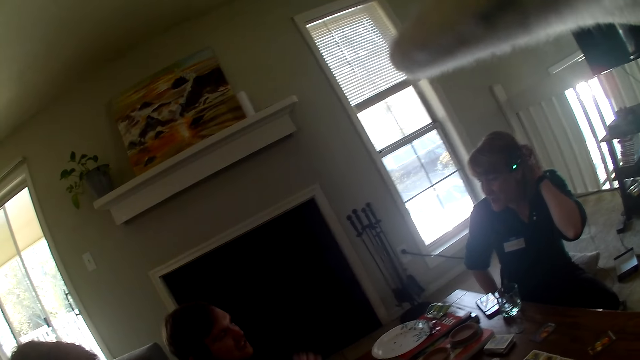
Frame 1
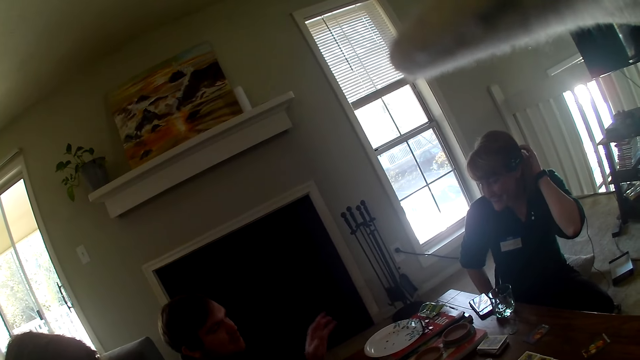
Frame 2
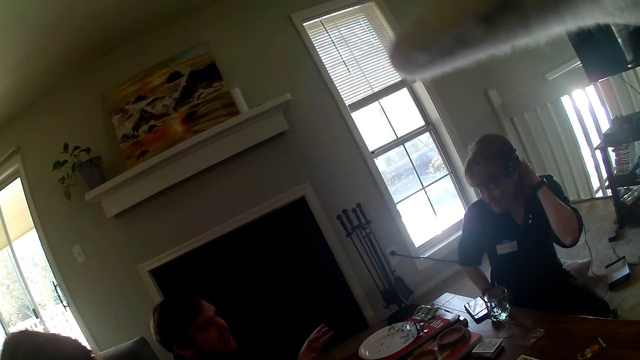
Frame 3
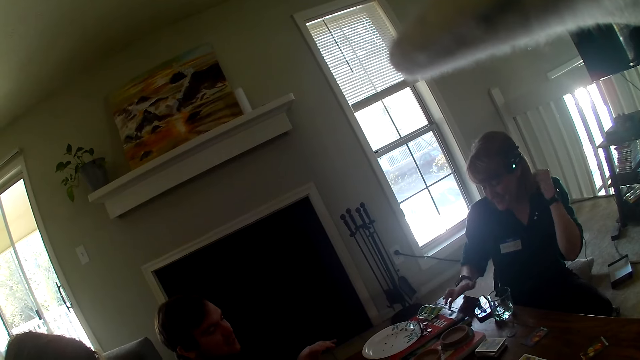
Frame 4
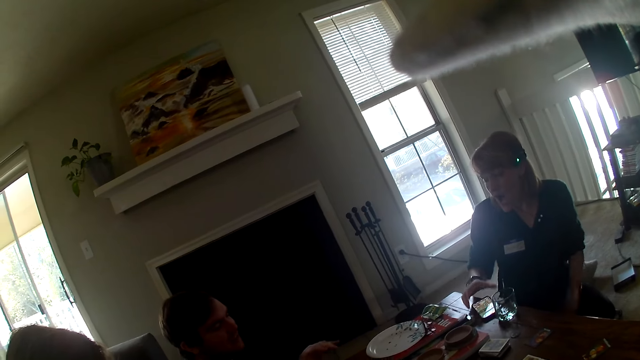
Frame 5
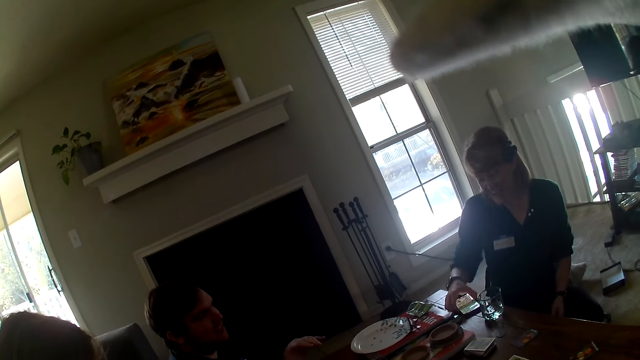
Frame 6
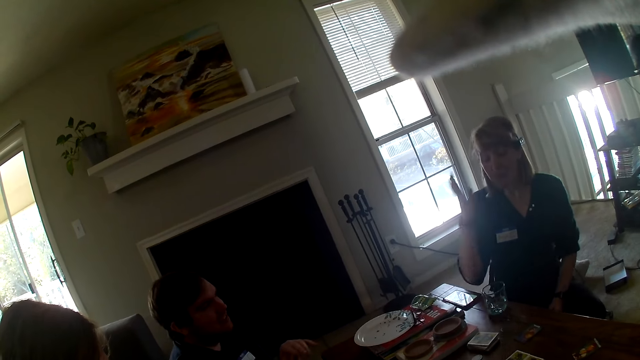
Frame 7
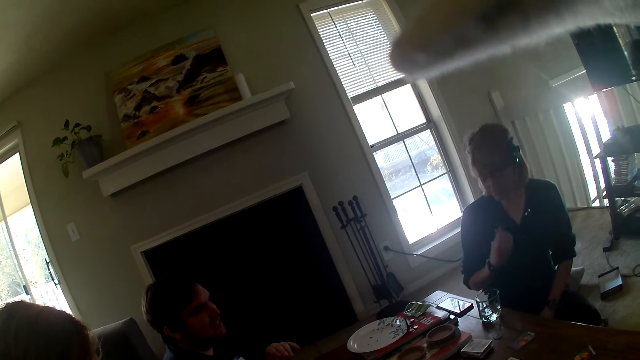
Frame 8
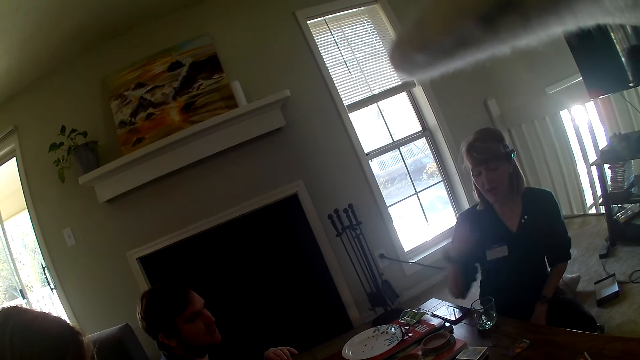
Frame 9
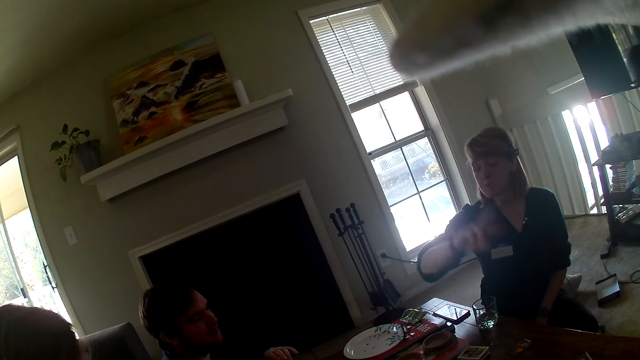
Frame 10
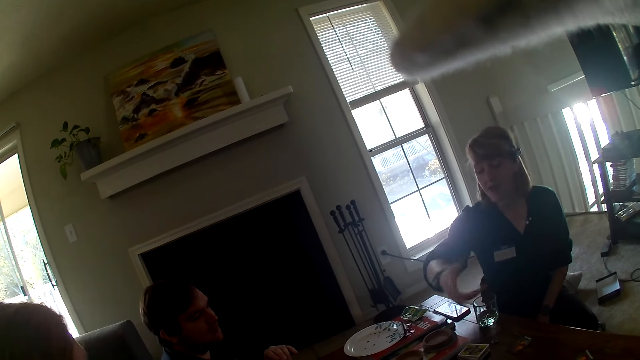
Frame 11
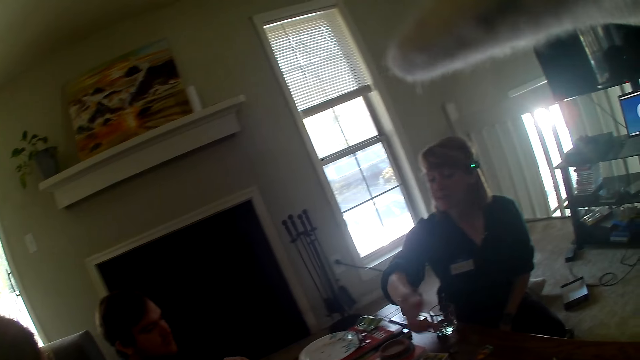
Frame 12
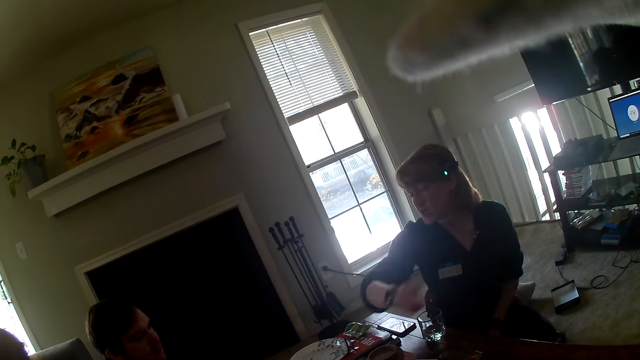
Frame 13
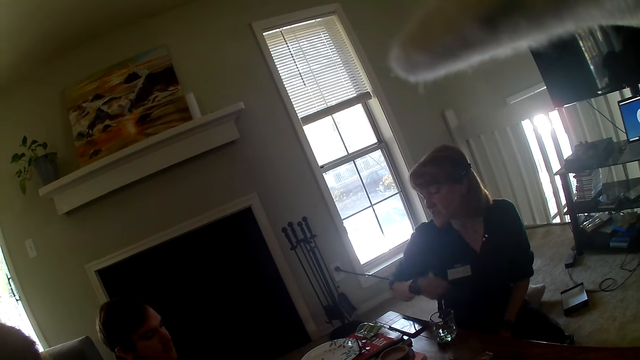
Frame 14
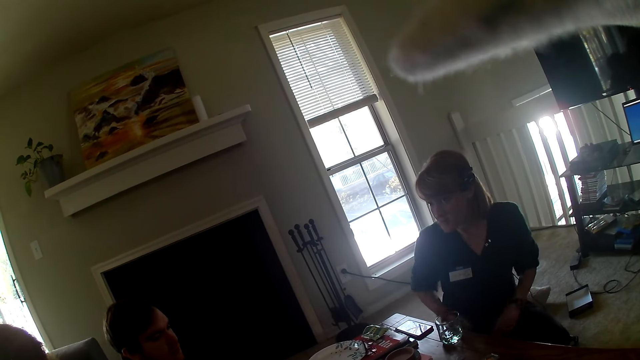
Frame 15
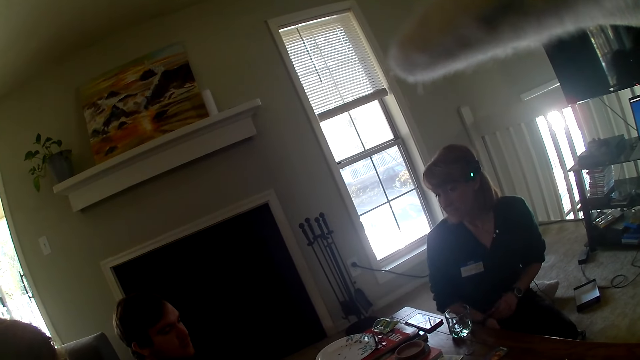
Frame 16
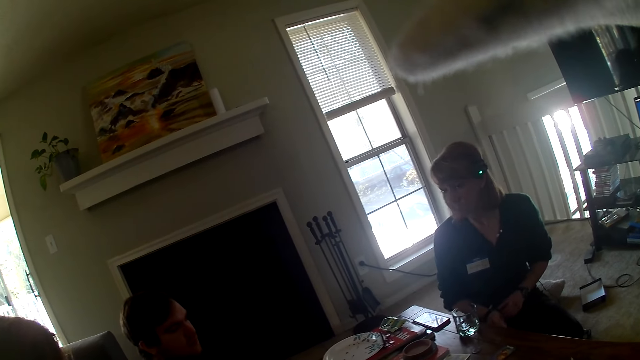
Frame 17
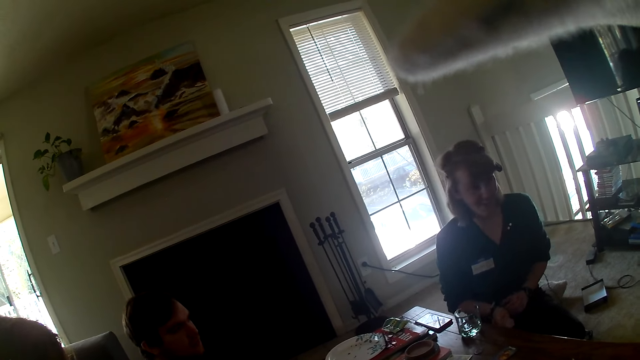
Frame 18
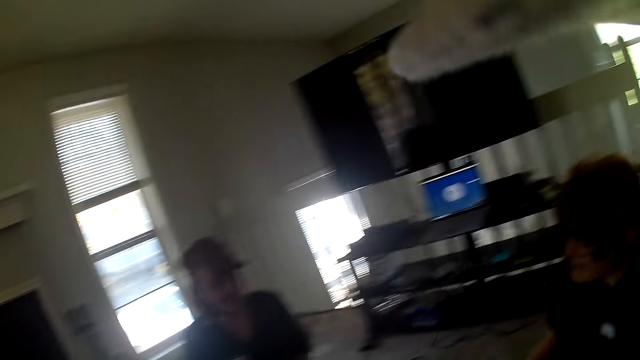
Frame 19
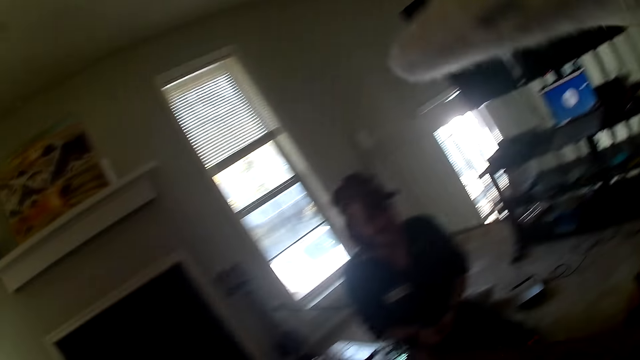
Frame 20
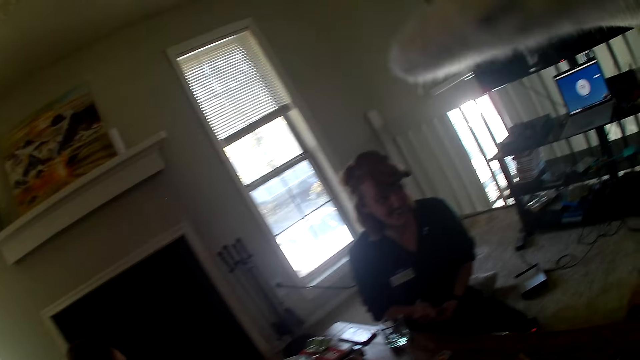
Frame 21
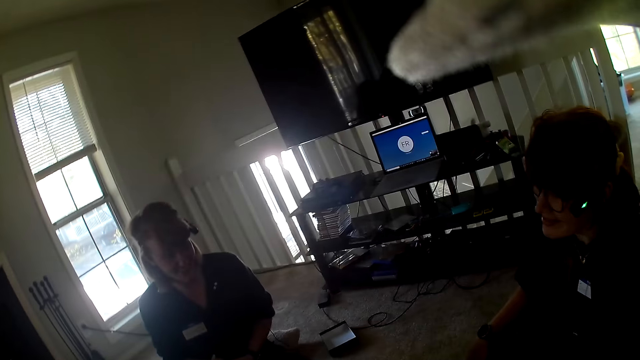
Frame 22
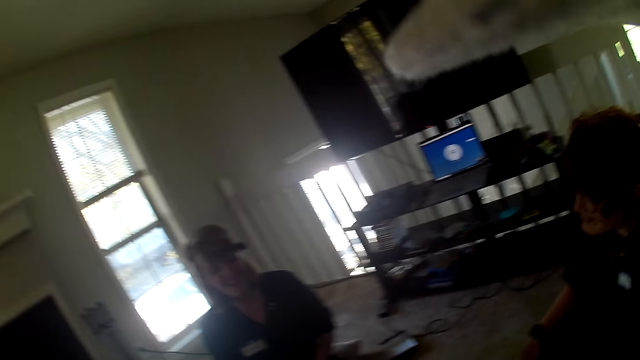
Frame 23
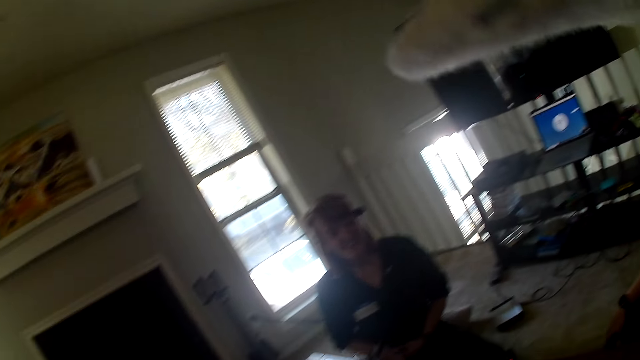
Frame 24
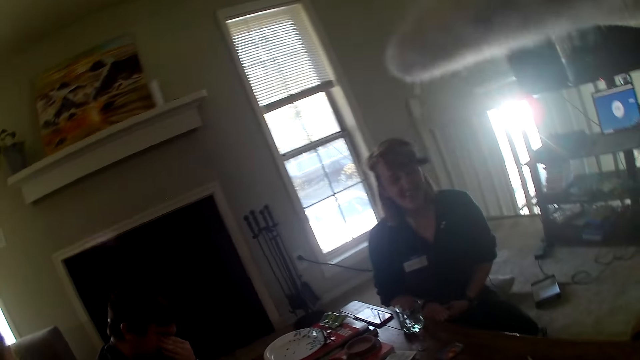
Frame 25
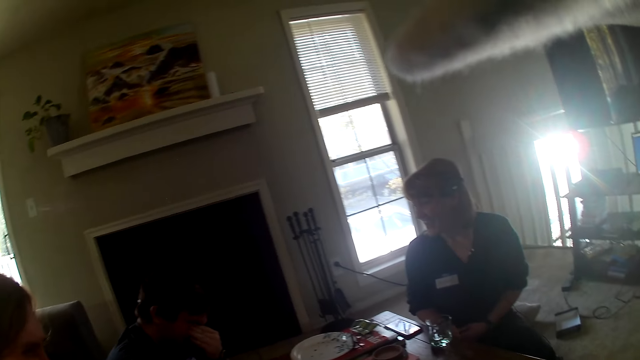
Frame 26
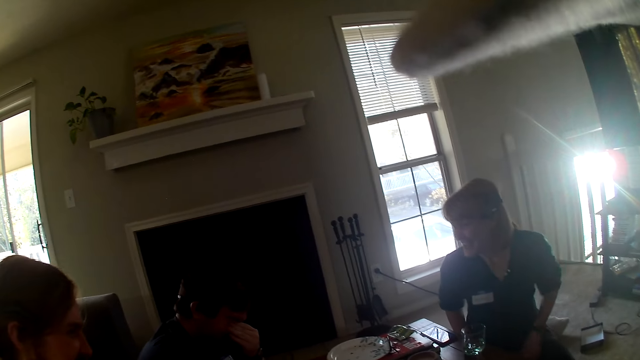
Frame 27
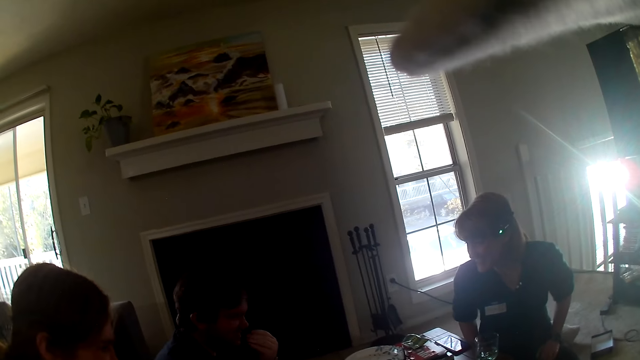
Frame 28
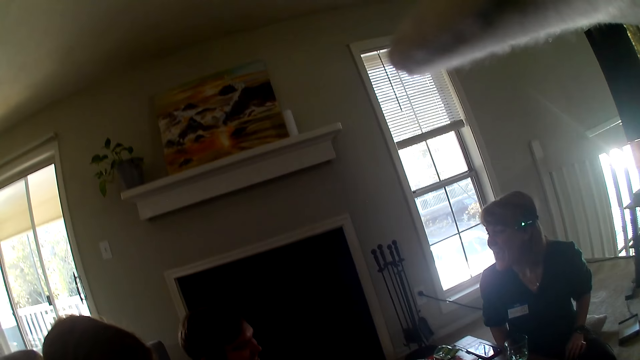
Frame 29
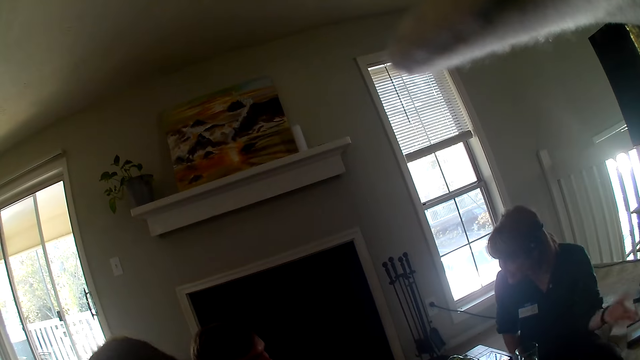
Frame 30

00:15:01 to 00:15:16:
A woman taps on the phone. The camera wearer looks around.

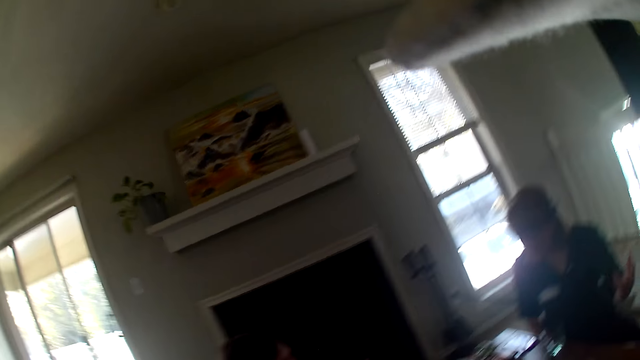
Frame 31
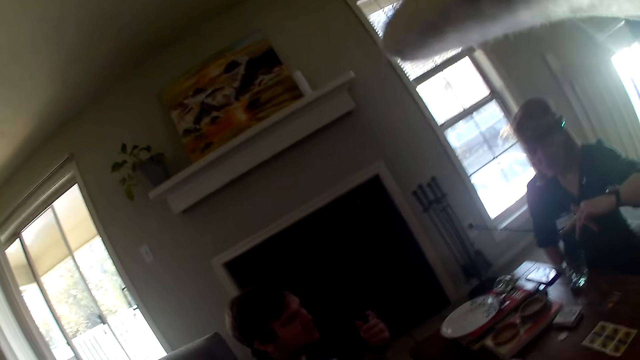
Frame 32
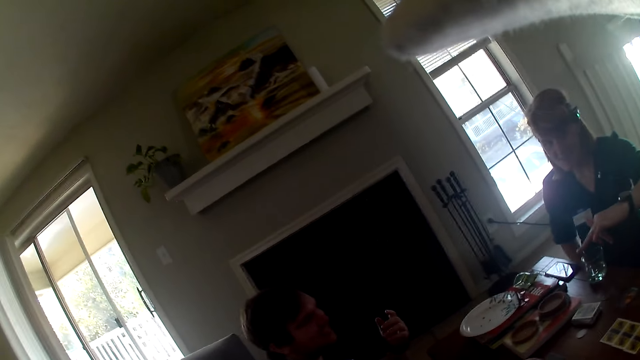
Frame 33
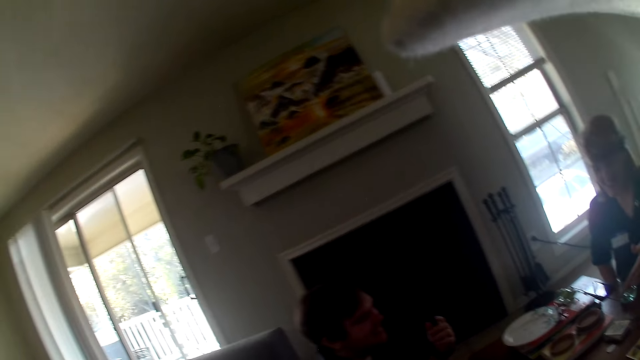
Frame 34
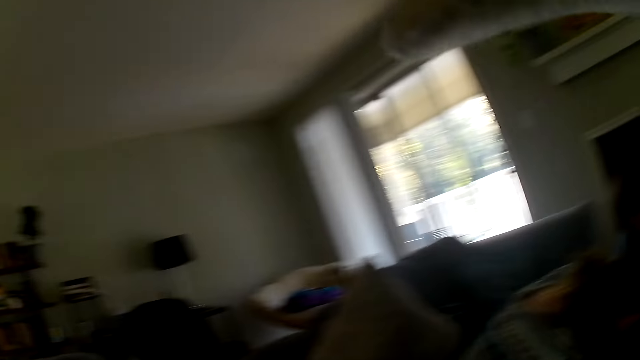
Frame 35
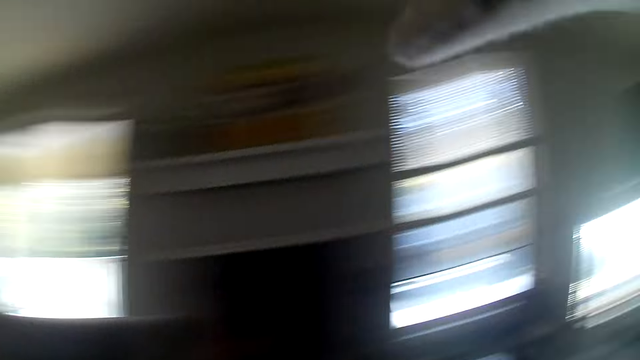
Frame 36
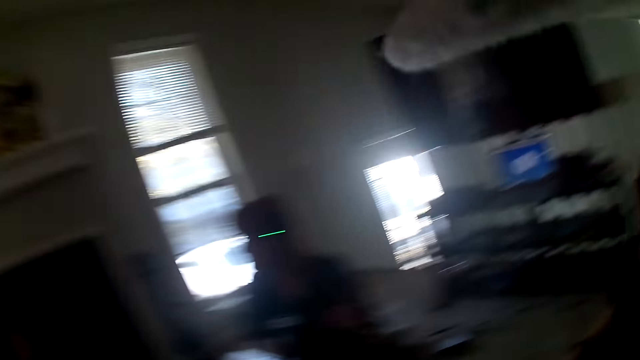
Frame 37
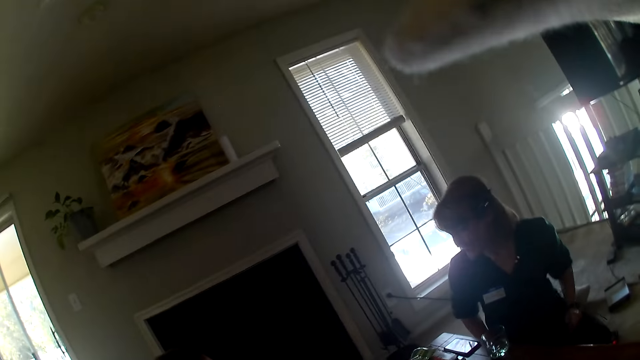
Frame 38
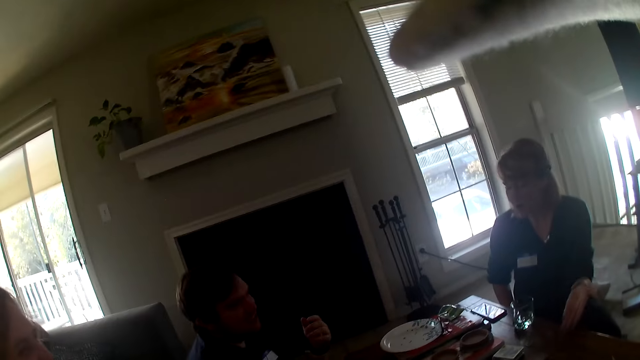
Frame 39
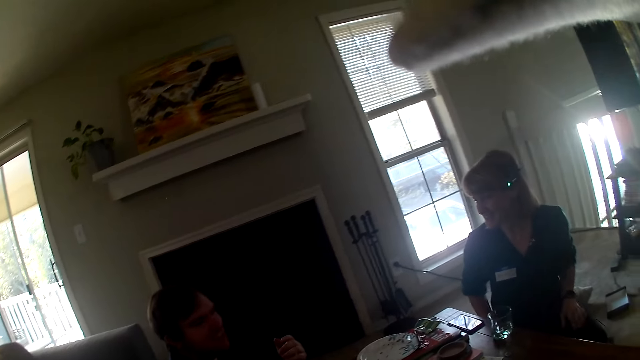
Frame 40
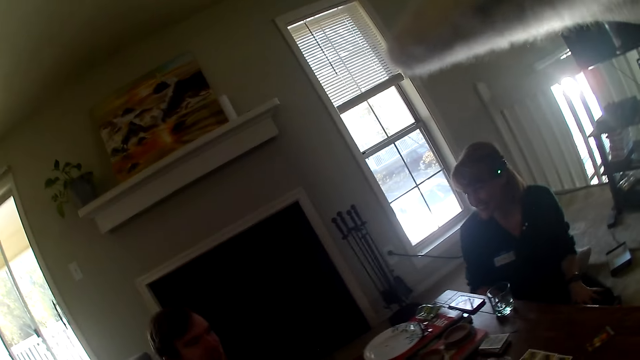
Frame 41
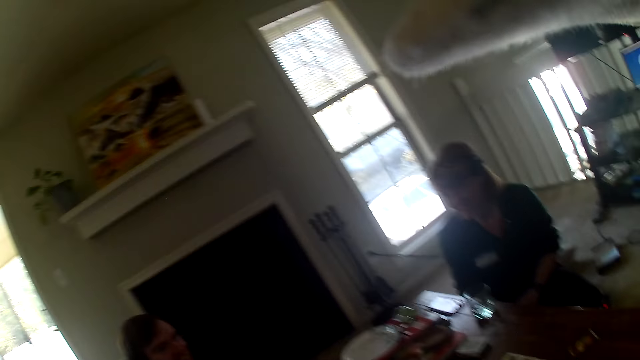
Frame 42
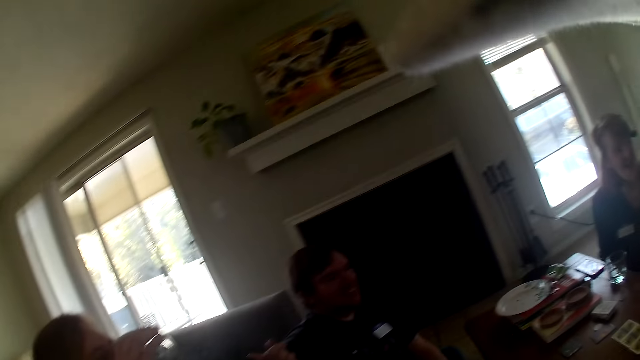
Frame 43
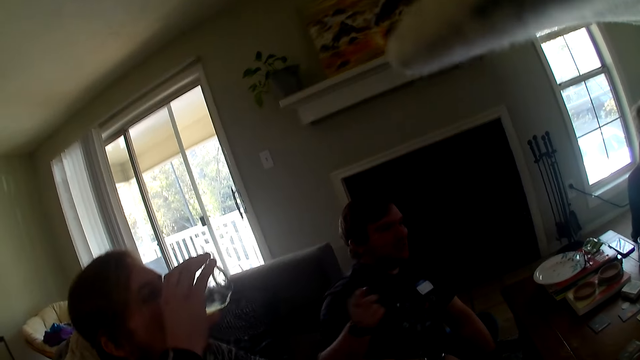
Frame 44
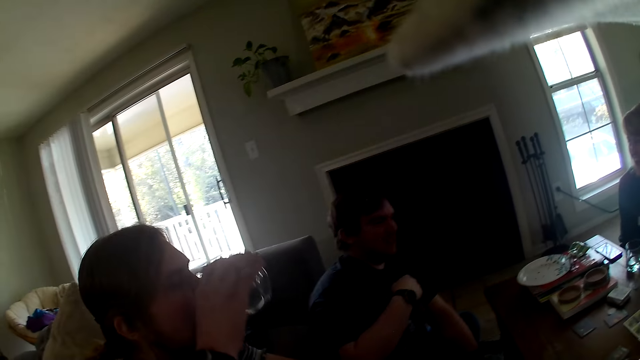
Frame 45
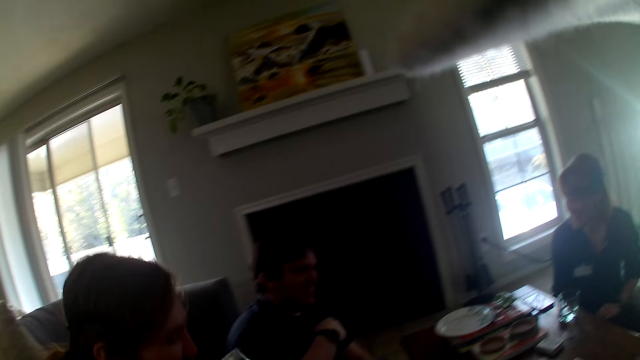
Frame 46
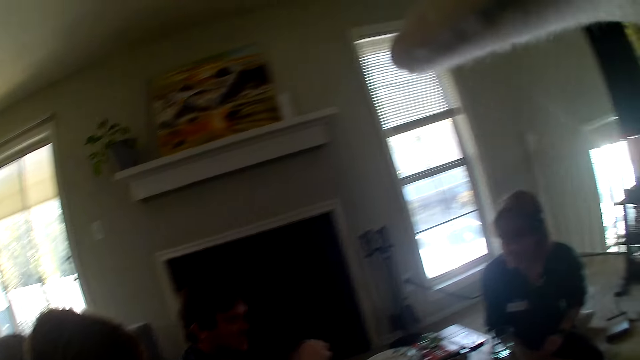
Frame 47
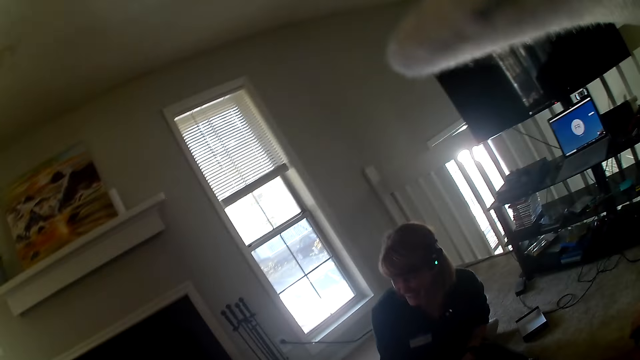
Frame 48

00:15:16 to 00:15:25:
A person drinks from the glass.
